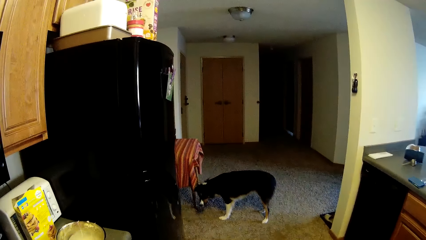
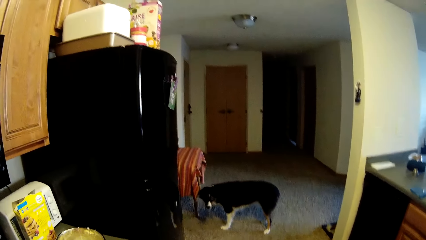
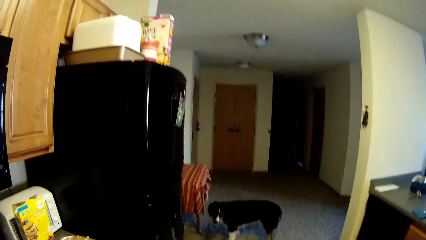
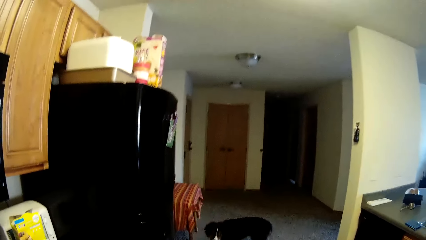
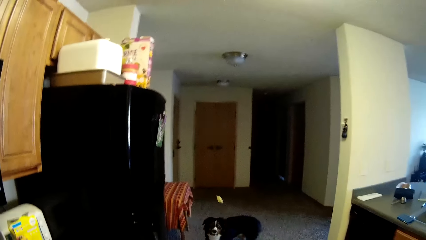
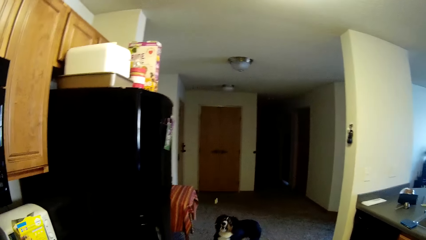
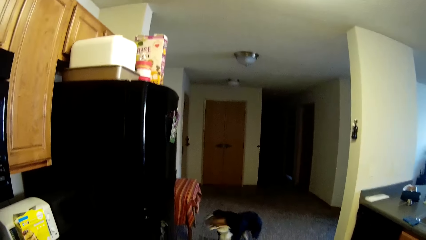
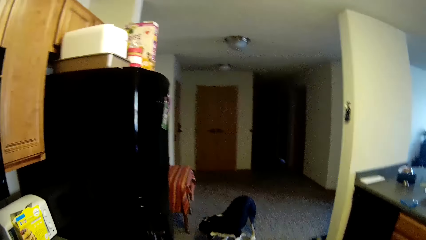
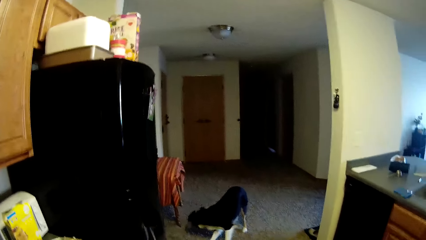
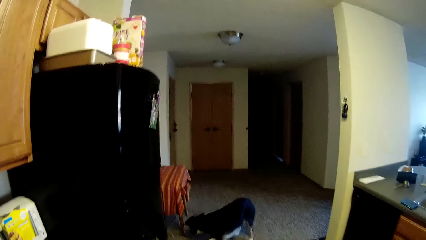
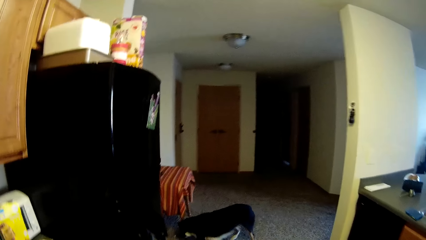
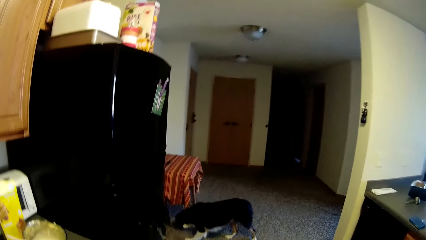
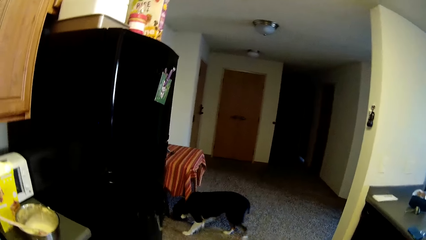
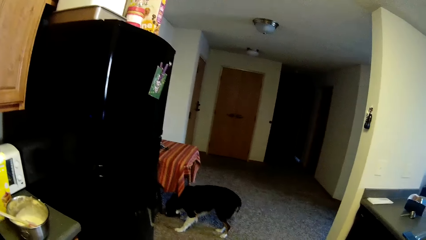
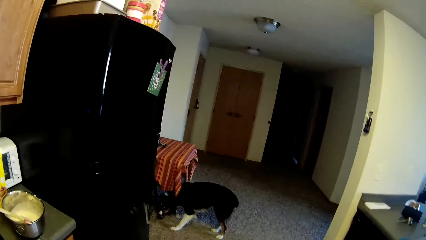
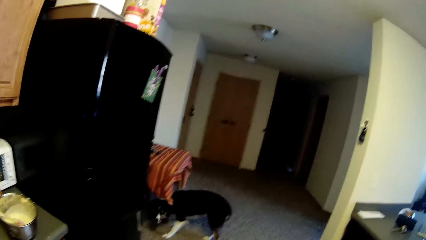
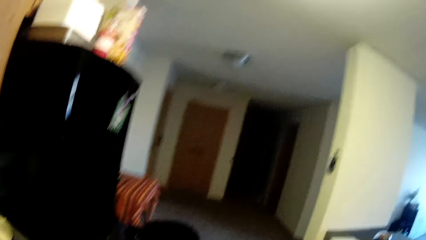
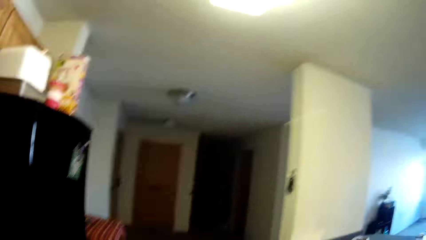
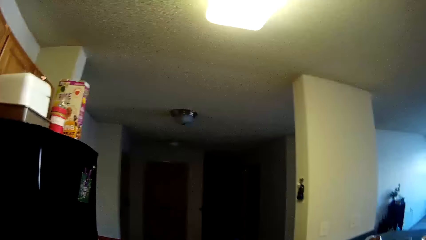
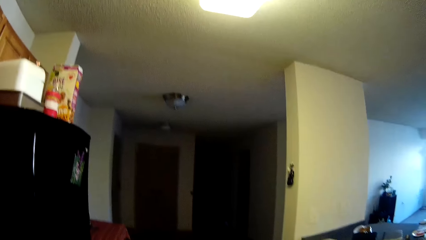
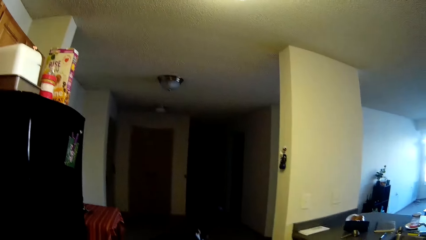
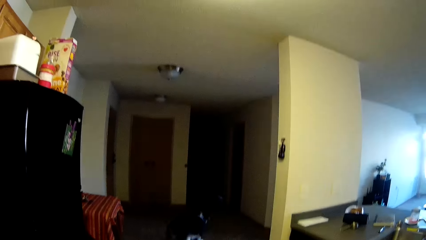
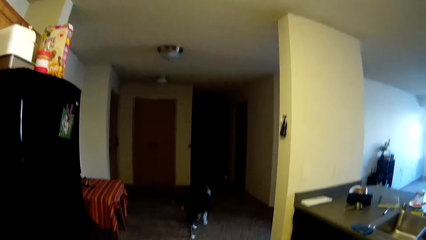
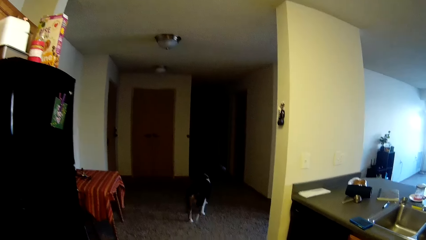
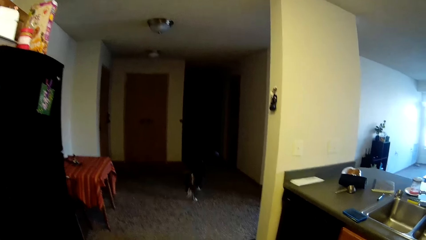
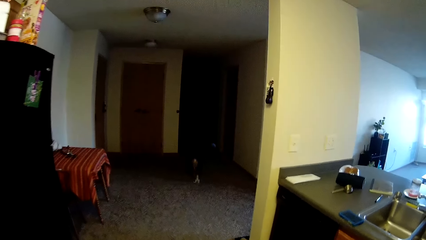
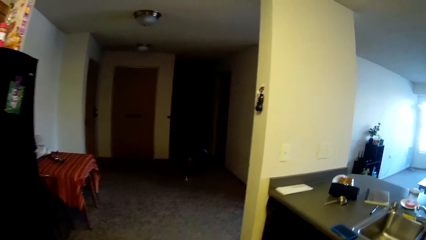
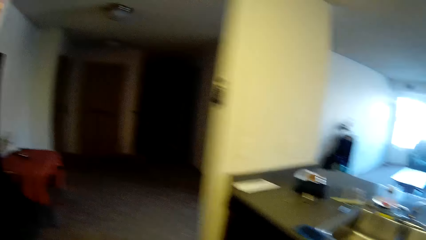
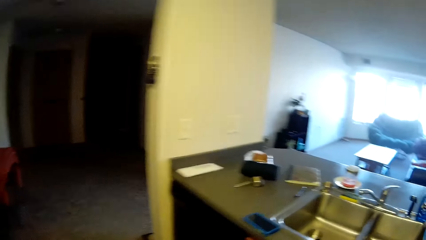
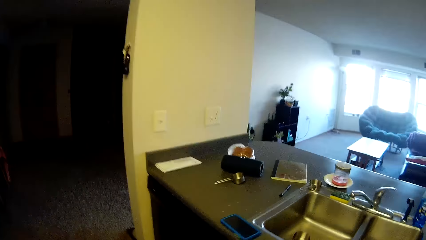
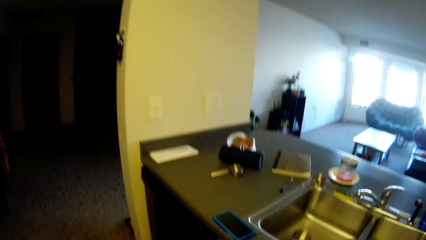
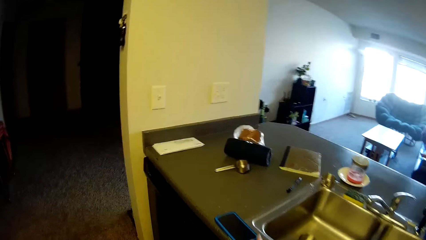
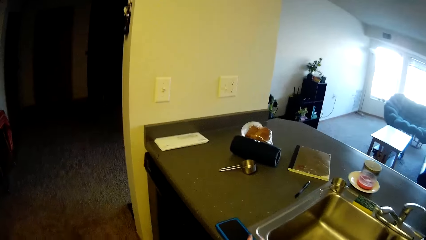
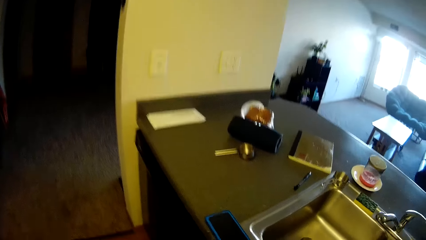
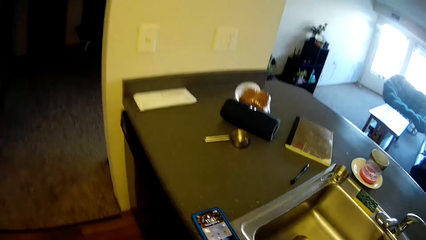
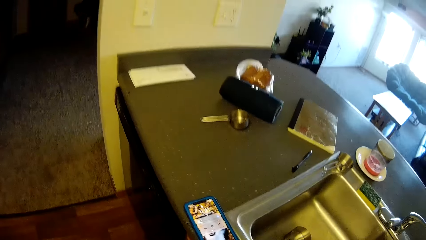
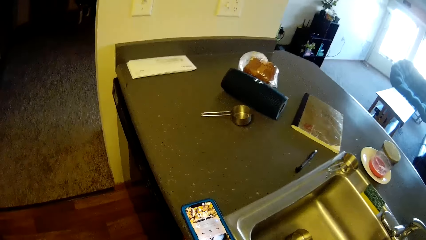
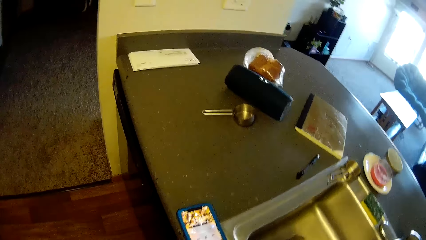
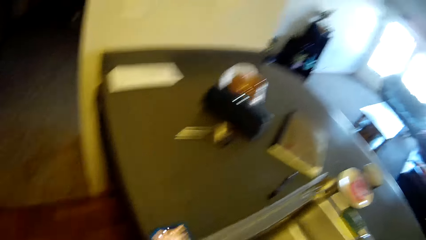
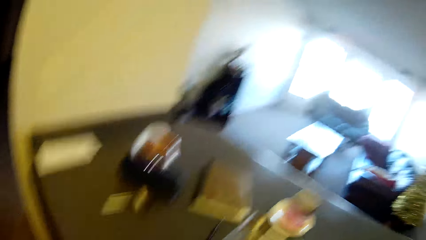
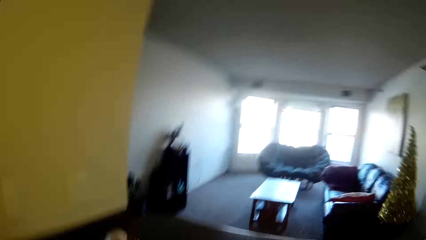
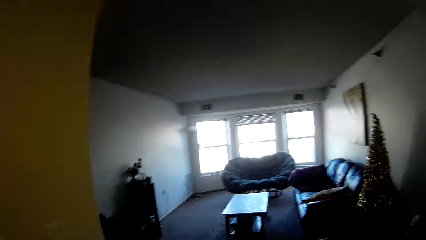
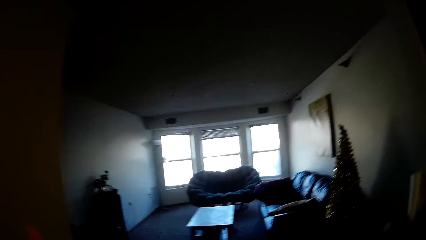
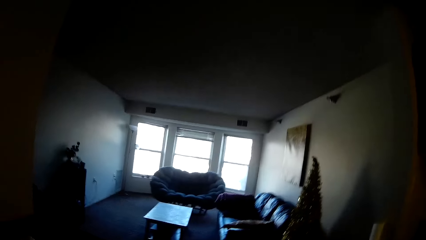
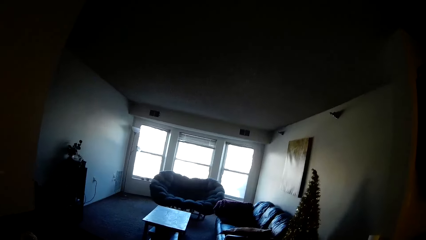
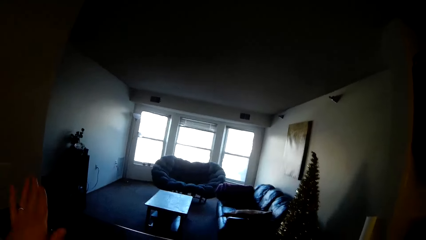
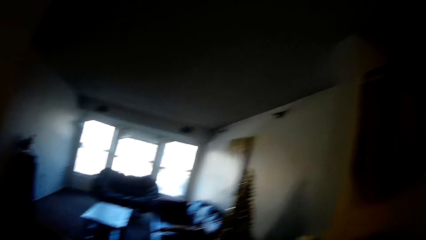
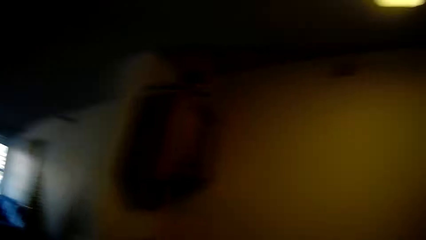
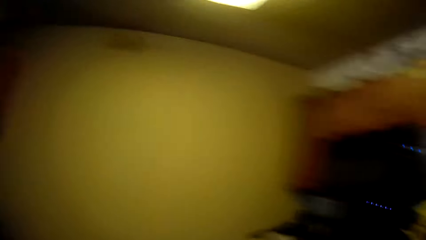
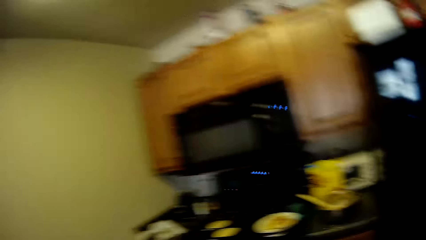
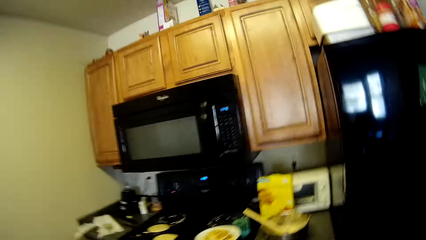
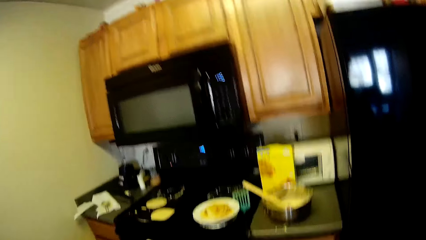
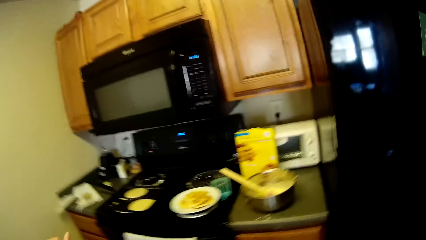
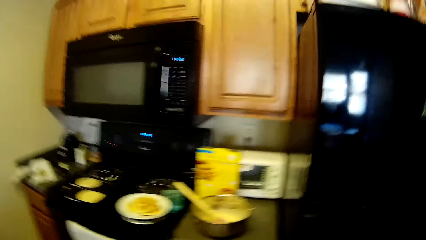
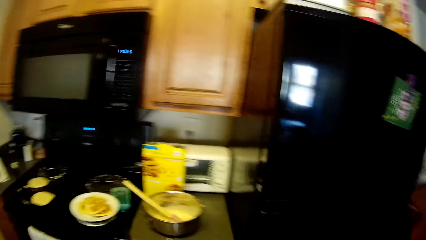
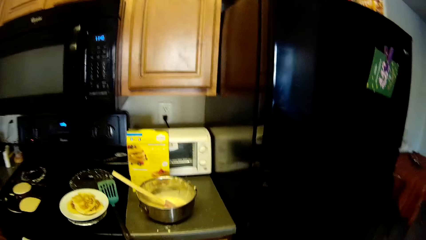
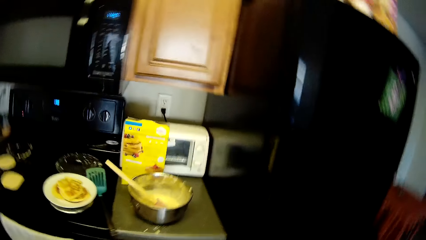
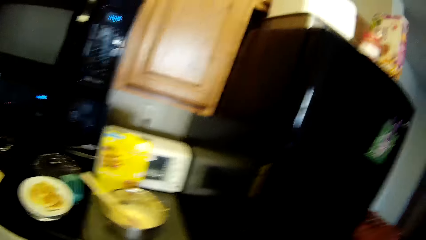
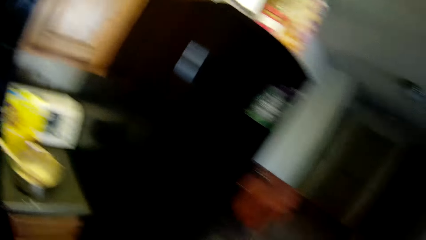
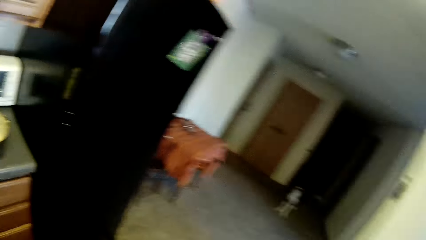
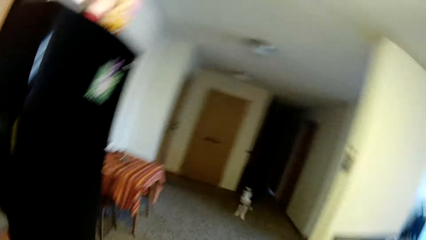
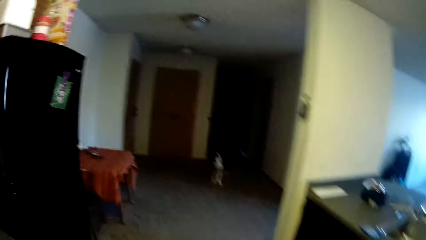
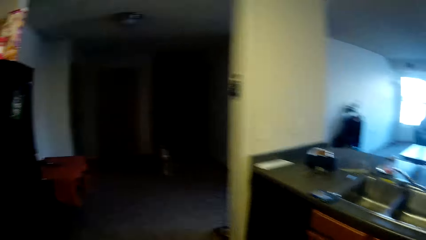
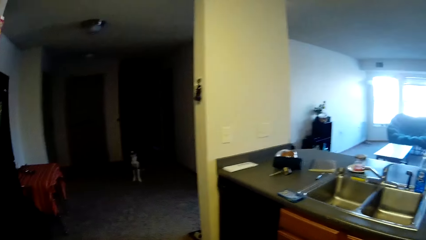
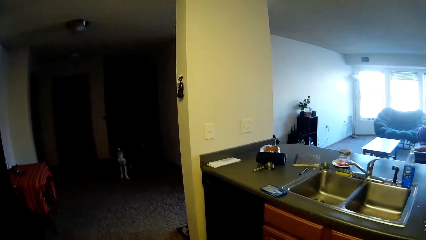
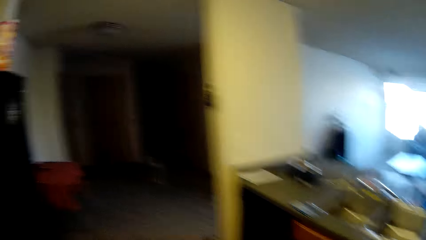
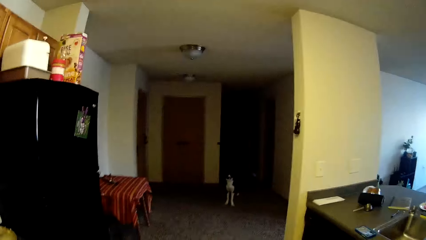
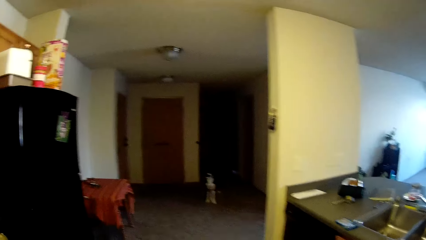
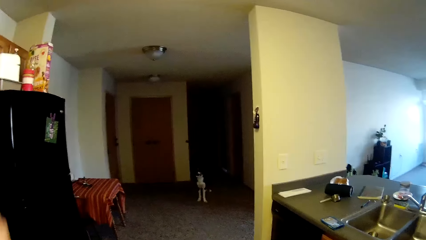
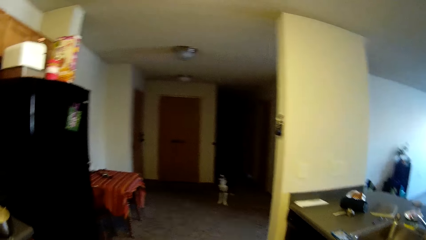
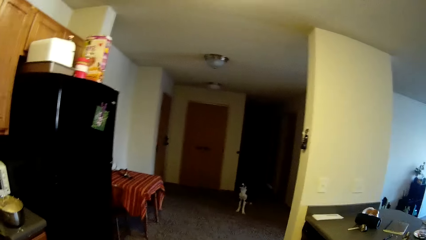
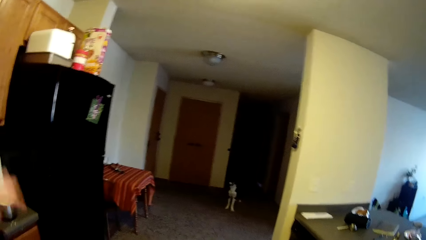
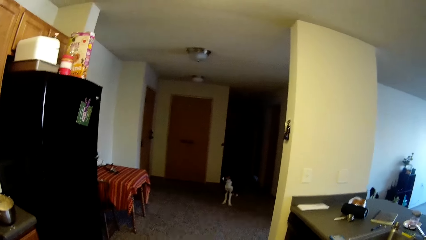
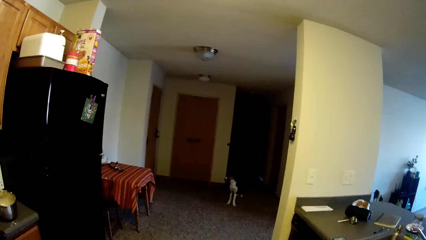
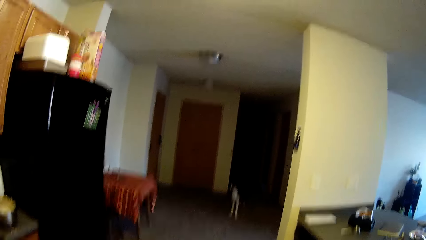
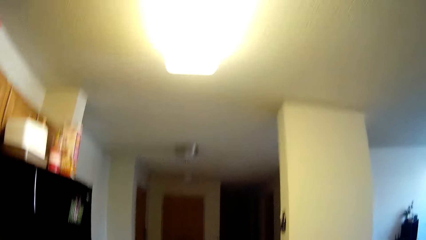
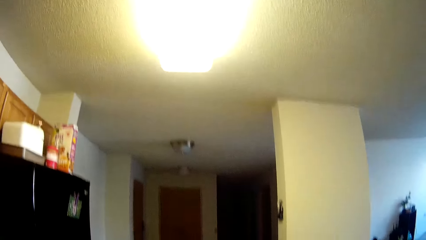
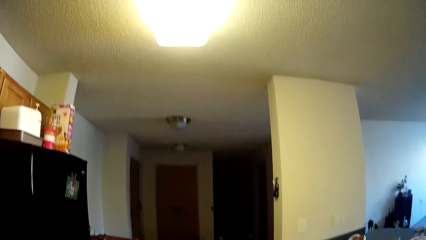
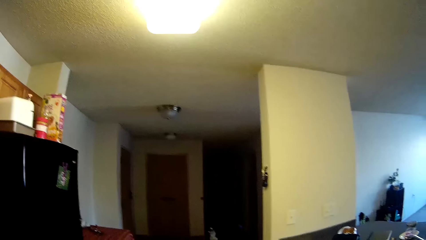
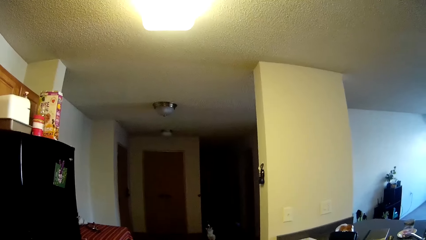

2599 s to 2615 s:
The camera wearer throws the pancake to her dog. She throws the pancake. She moves towards the kitchen sink. She touches her phone. She turns around. She plays with her hand.
